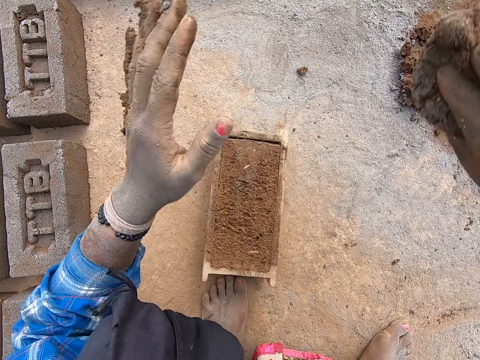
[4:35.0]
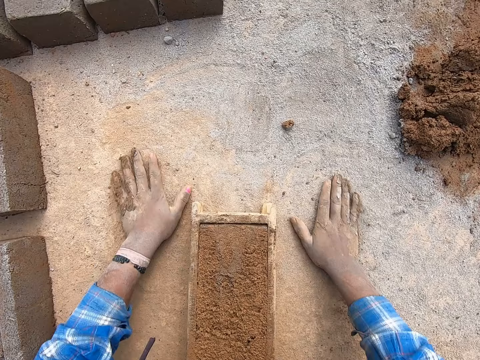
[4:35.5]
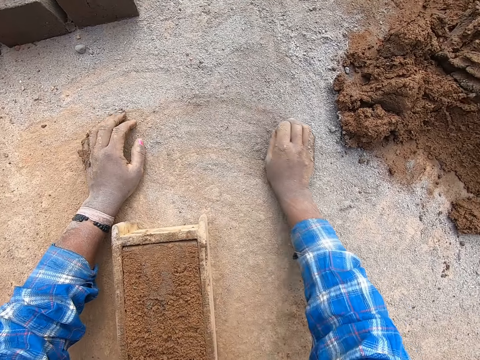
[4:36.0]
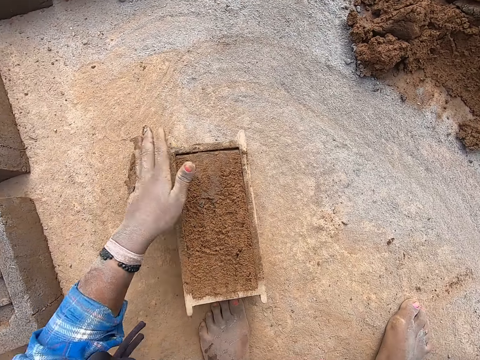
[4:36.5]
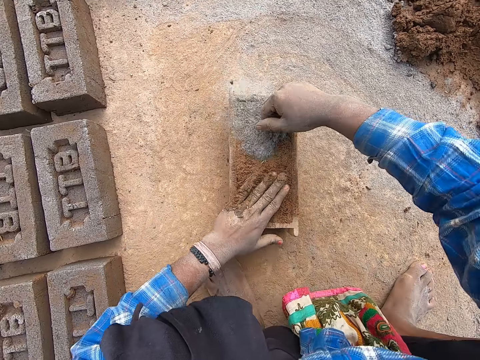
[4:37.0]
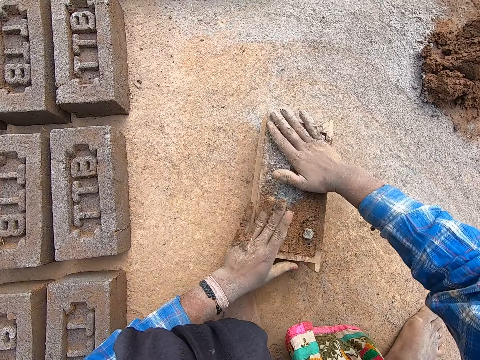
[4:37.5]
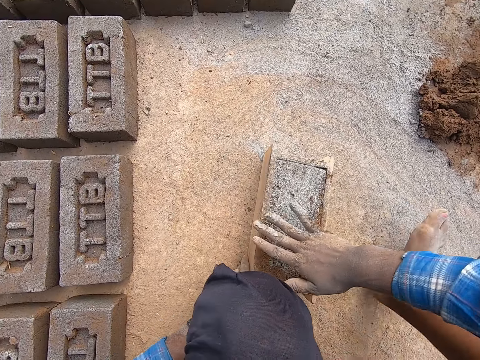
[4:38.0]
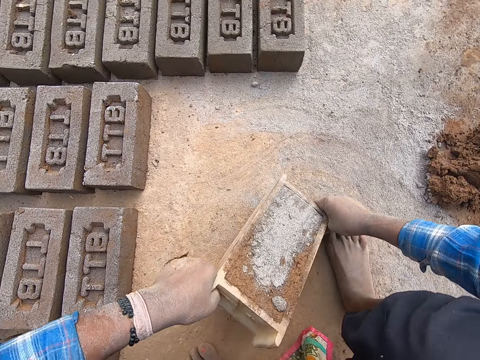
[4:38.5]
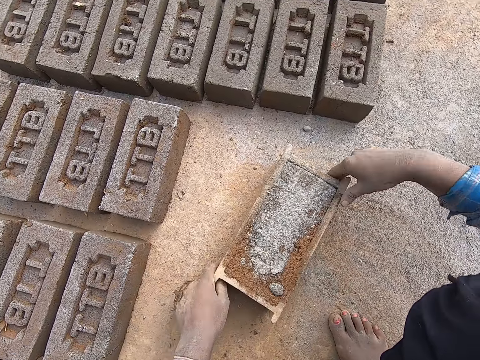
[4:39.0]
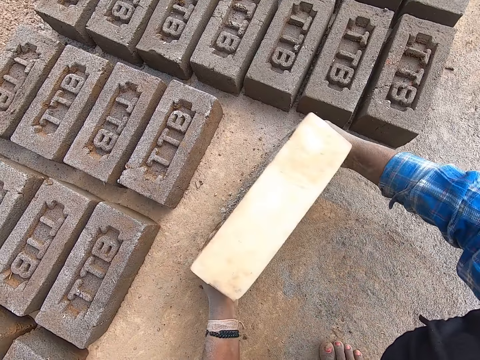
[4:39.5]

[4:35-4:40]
The camera wearer throws the excess molded clay in his right hand on the heap of clay soil. He touches the sand on the ground with his hands. He packs sand from the ground with his right hand. He moves the brick mold. He places his left hand on the brick mold box on the ground. He pours the sand in his right hand into the brick mold box on the ground. He adjusts the molded clay in the brick mold box with his hands. He carries the brick mold box from the ground with his hands. He drops the brick mold box in his hands on the ground.

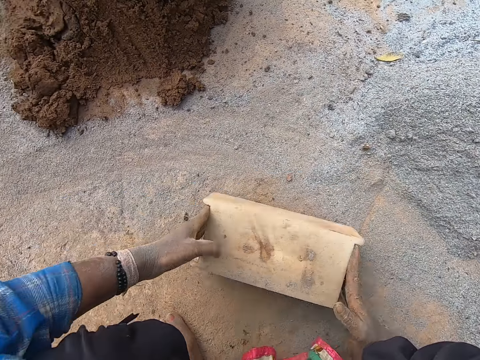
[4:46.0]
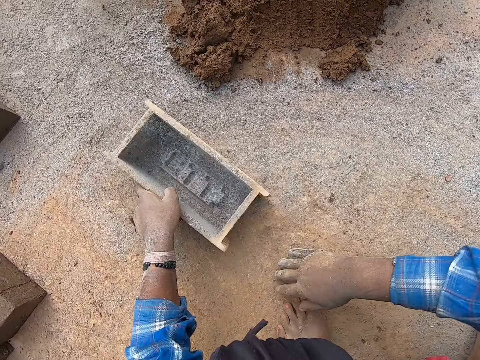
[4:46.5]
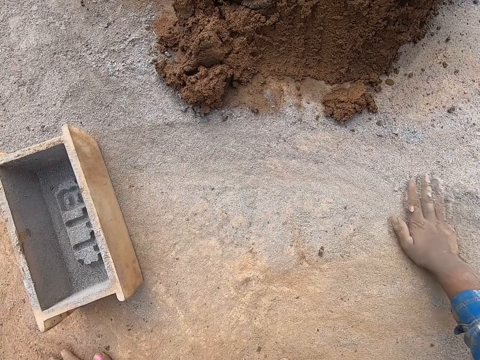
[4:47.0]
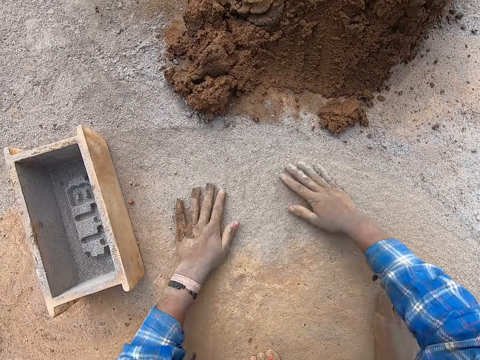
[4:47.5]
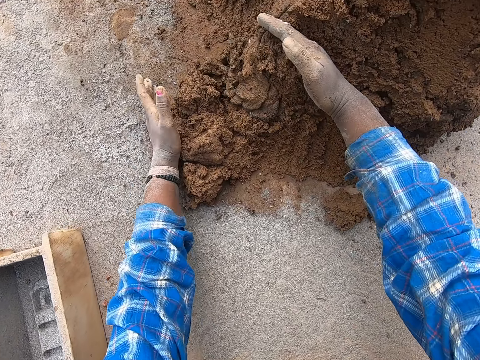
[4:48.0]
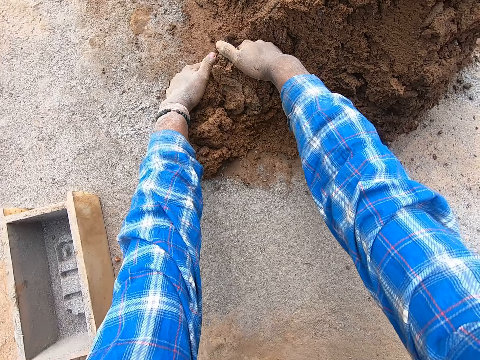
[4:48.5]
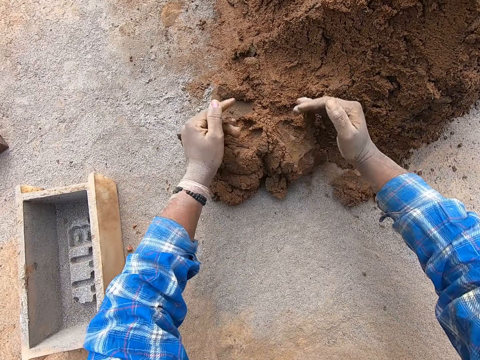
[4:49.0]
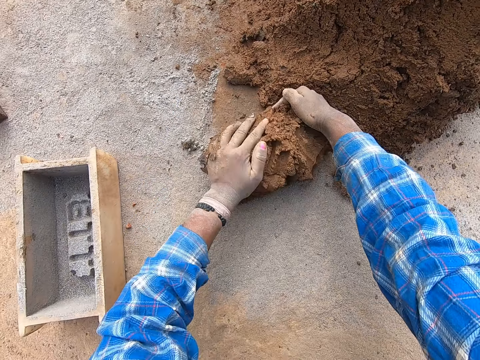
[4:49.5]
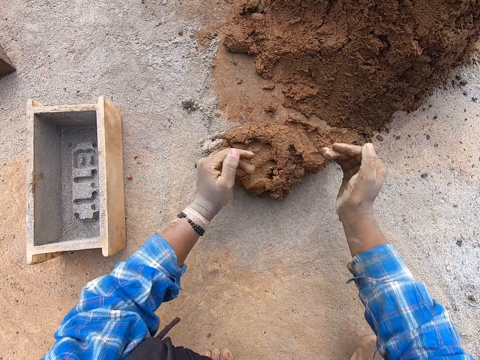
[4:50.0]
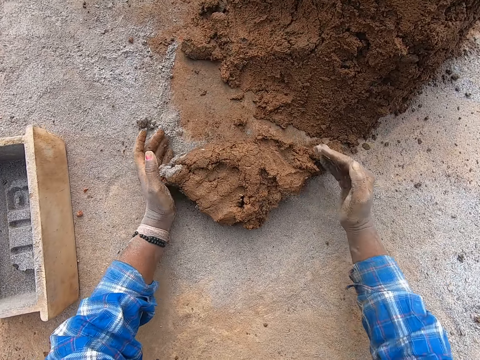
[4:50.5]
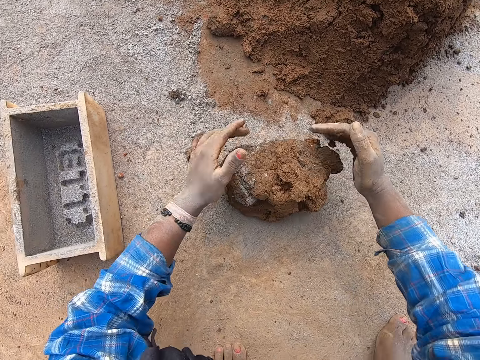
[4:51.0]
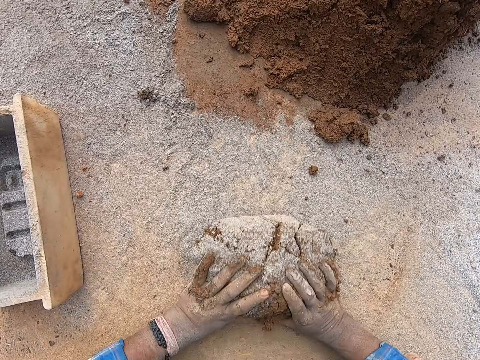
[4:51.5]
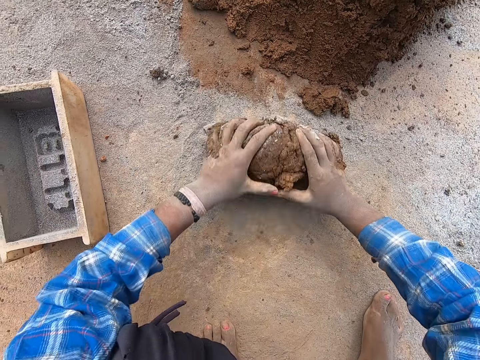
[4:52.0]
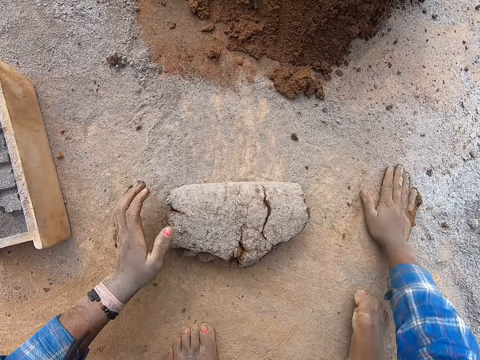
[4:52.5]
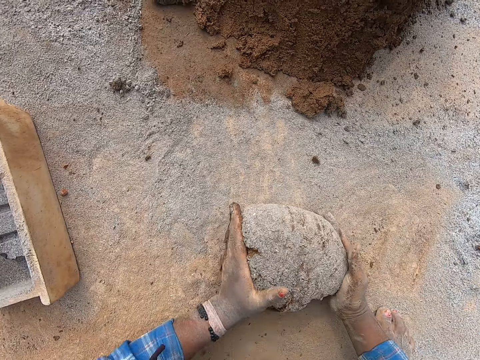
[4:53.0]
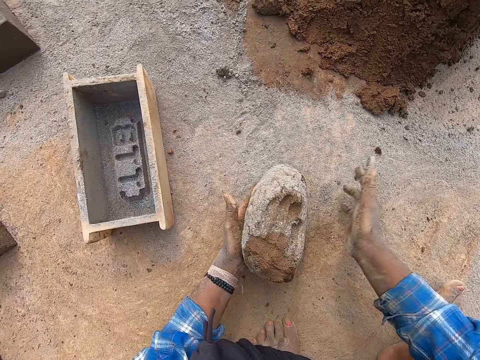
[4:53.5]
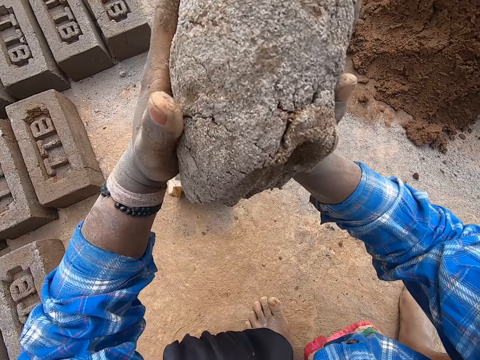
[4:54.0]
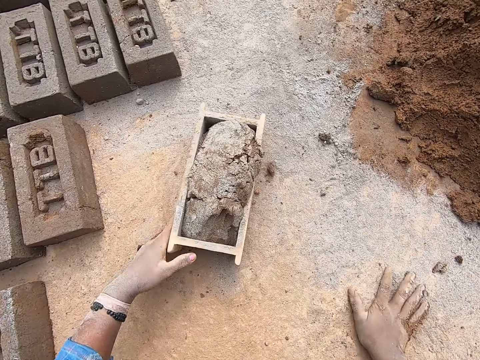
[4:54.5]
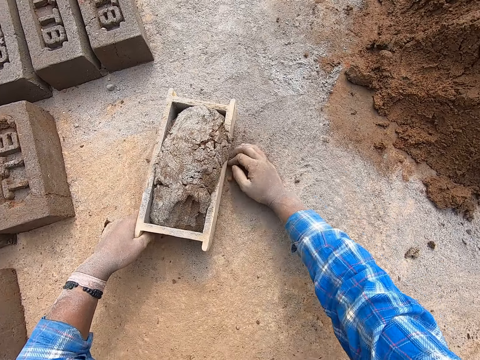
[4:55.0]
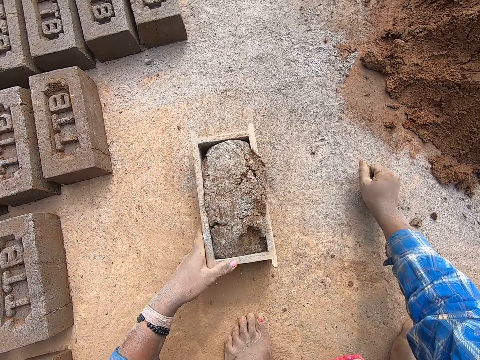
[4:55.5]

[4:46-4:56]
The camera wearer drops the wooden brick mould on the ground with both hands. He spreads fine granite on the ground with his right hand. He packs mortar from the heap of mortar on the ground with both hands. He presses the mortar on the ground with both hands. He rolls the mortar on the ground with both hands. He takes sand. He touches the fine granite on the ground with his right hand. He rolls the mortar in the fine granite on the ground with both hands. He touches the fine granite on the ground with his right hand. He picks up the mortar on the ground with both hands. He hits the sand with the right hand. He drops the mortar into the wooden brick mould on the ground with both hands. He packs the fine granite on the ground with his right hand.

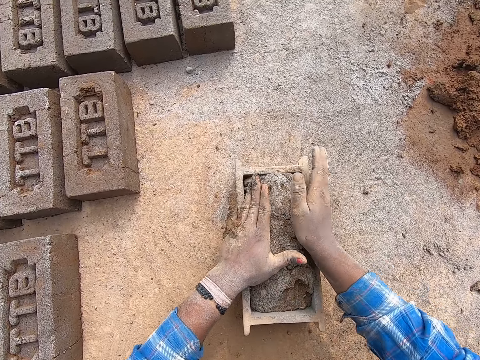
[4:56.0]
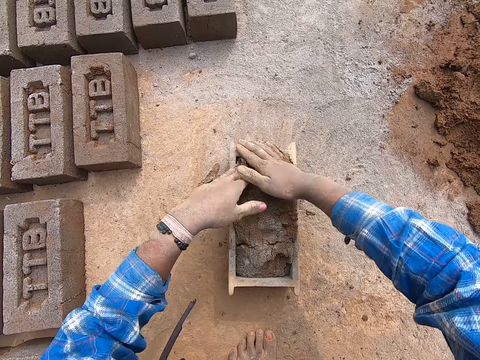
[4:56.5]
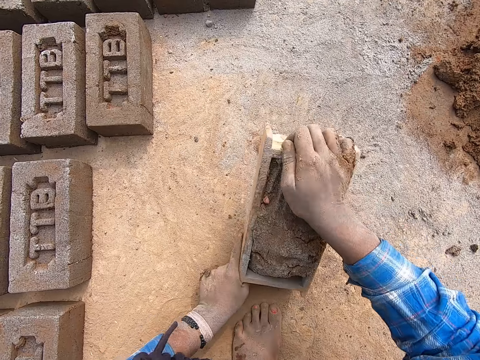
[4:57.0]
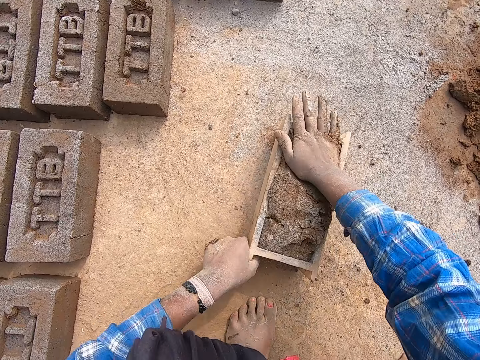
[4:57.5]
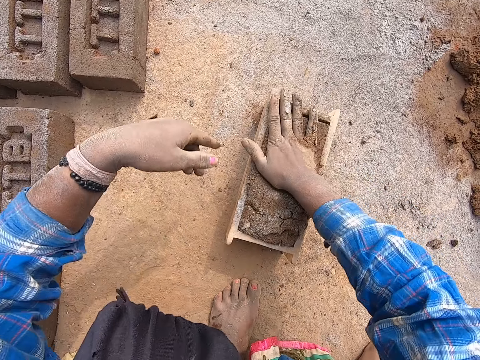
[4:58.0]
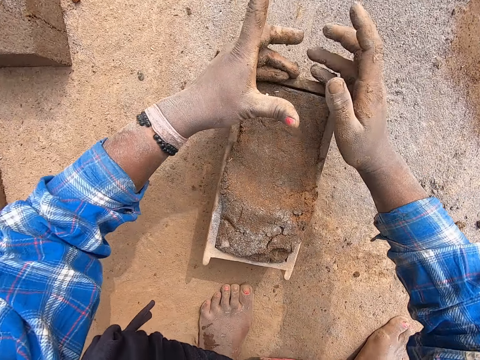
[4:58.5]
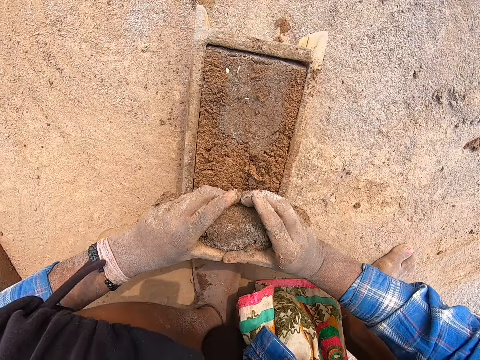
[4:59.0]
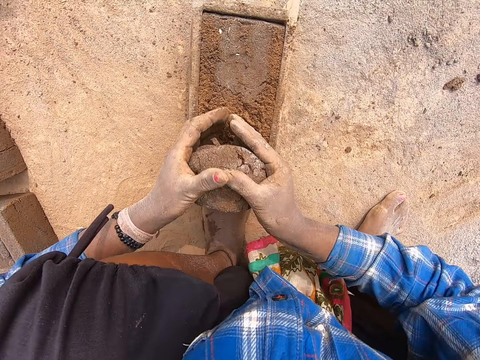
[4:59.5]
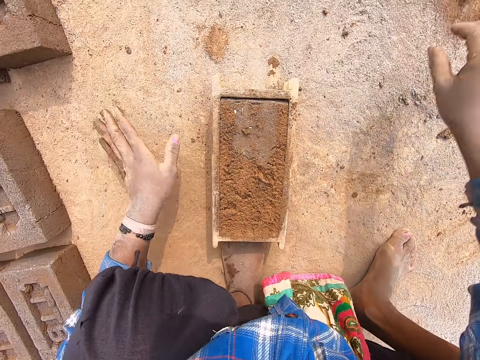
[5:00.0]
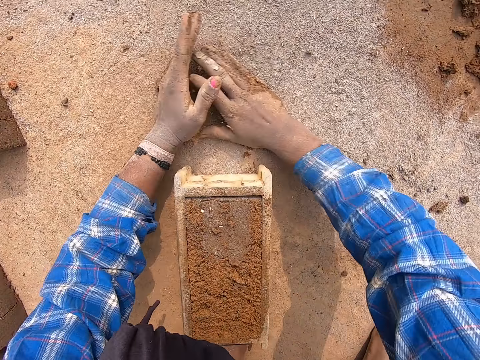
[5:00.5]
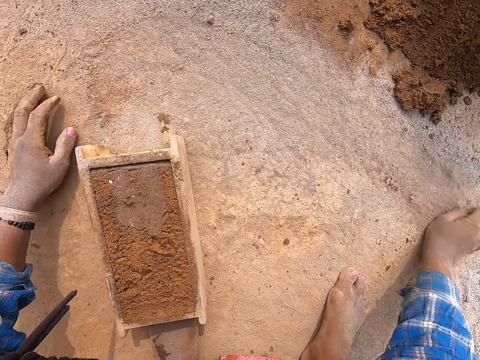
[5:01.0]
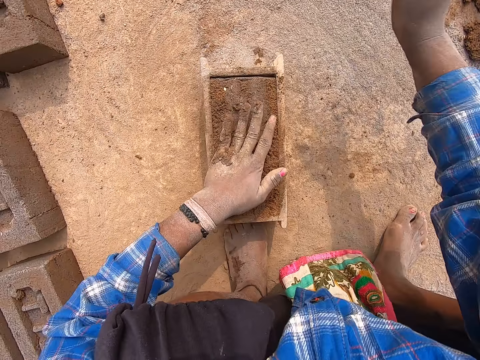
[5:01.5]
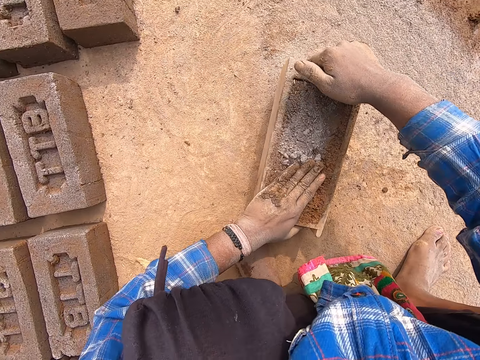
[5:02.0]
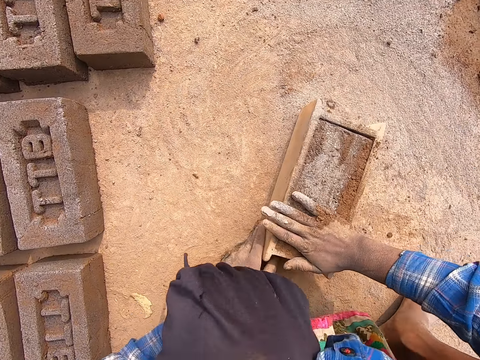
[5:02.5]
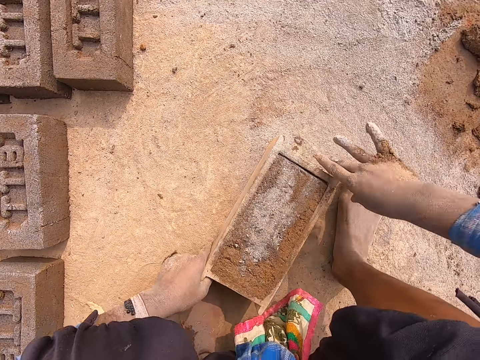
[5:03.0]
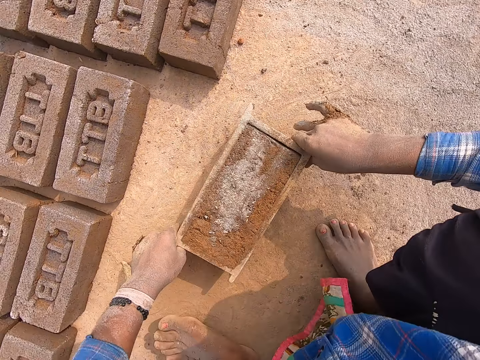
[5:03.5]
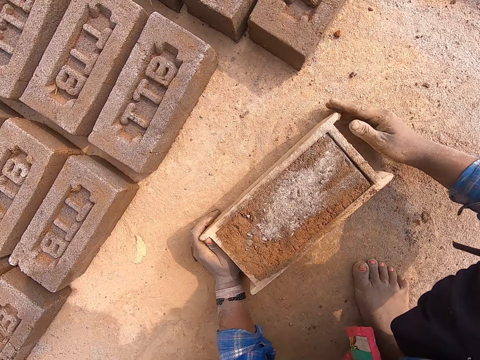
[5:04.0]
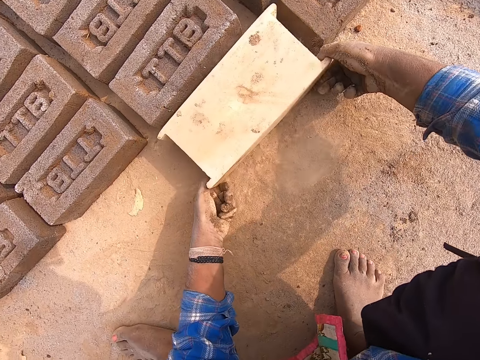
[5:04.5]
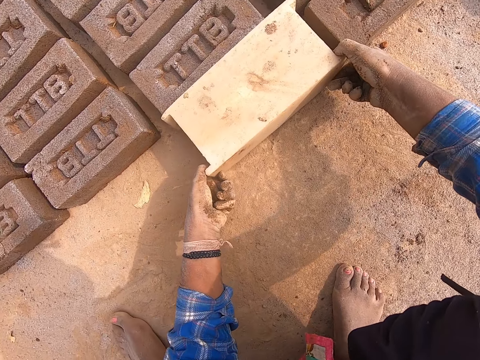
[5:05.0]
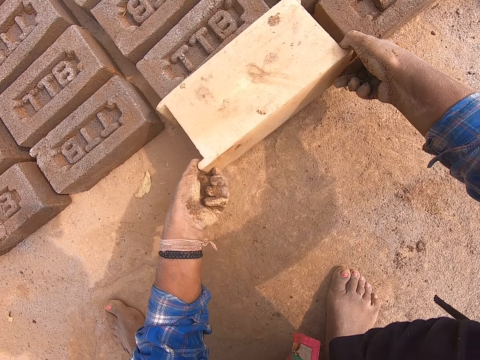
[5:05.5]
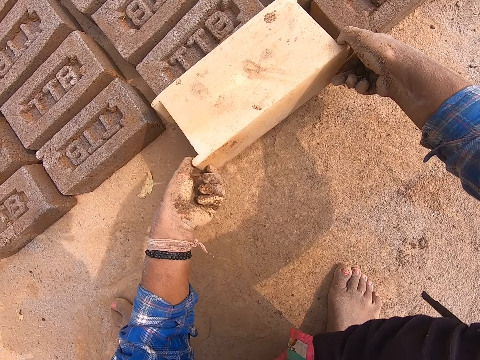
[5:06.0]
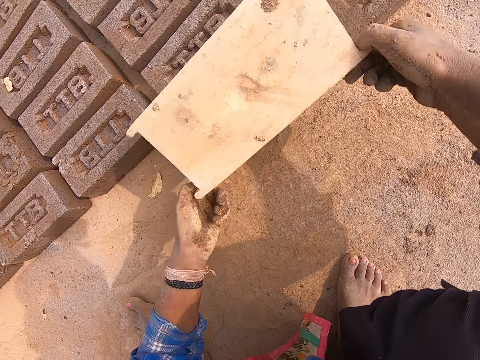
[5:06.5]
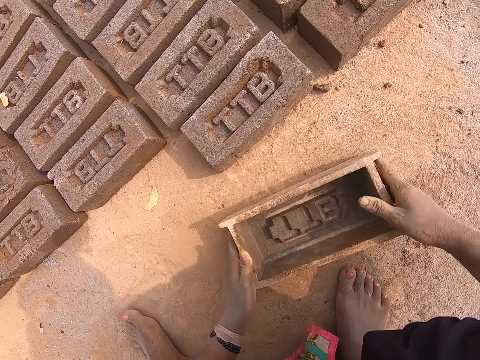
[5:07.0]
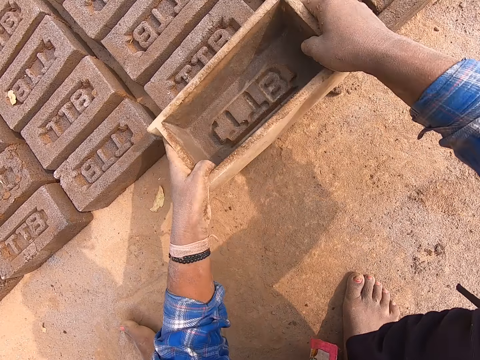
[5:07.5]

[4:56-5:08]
The camera wearer pours the fine granite in his right hand on the mortar in the wooden brick mould. He presses the mortar in the wooden brick mould with both hands. He raises the wooden brick mould from the ground with both hands. He hits the wooden brick mould on the ground with both hands. He presses the mortar in the wooden brick mould with his right hand. He puts down the cement. He scrapes some mortar from the wooden brick mould with both hands. He drops the mortar on the ground with his right hand. He rubs both hands on the ground. He packs the fine granite on the ground with his right hand. He presses the mortar in the wooden brick mould with his left hand. He pours the fine granite in his right hand on the mortar in the wooden brick mould. He raises the wooden brick mould from the ground with both hands. He hits the wooden brick mould on the ground with both hands. He presses the mortar in the wooden brick mould with his right hand. He picks up the wooden brick mould with both hands. He drops the wooden brick mould on the ground with both hands. He turns the wooden brick mould upside down with both hands. He puts down the brick. He removes the wooden brick mould from the brick with both hands. He drops the wooden brick mould on the ground with both hands. He picks up the wooden brick mould from the ground with both hands.
